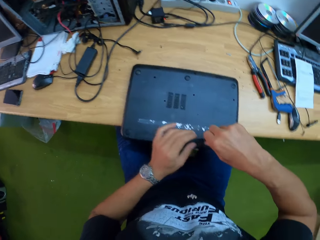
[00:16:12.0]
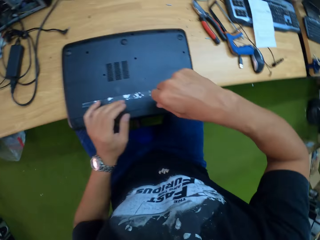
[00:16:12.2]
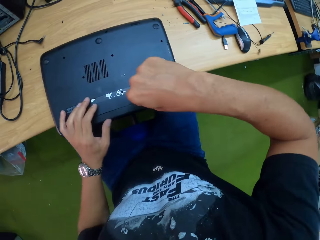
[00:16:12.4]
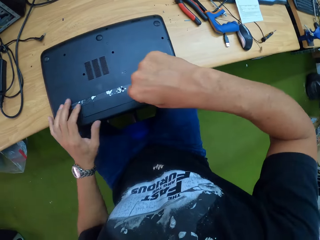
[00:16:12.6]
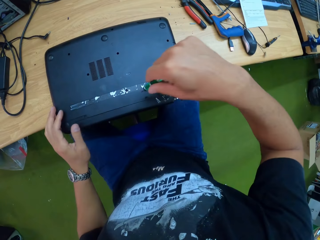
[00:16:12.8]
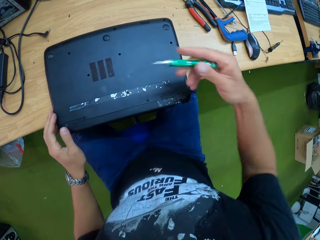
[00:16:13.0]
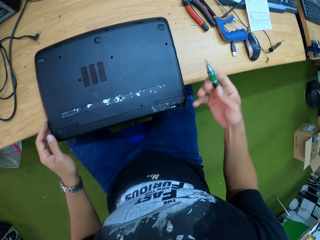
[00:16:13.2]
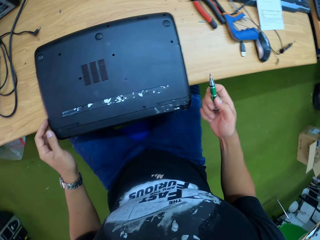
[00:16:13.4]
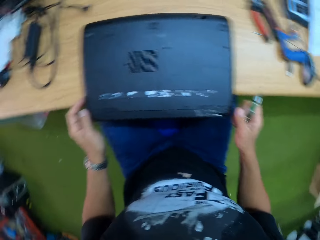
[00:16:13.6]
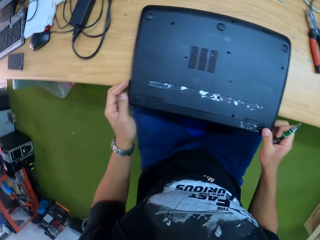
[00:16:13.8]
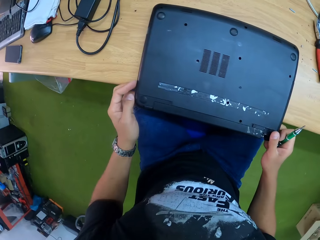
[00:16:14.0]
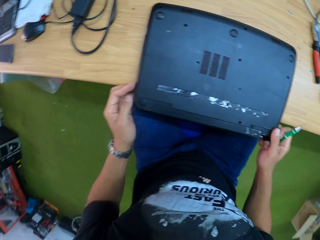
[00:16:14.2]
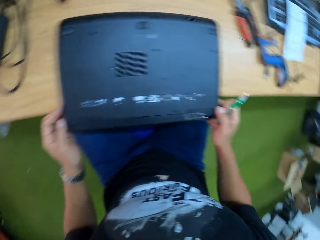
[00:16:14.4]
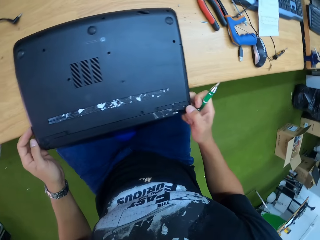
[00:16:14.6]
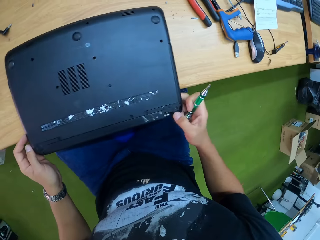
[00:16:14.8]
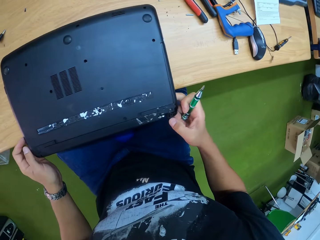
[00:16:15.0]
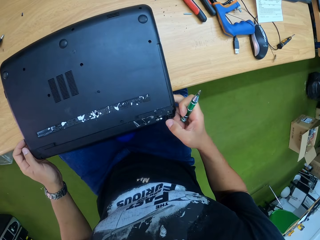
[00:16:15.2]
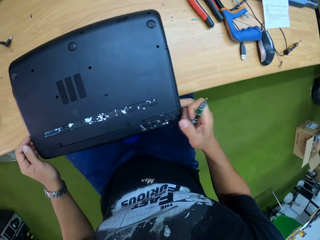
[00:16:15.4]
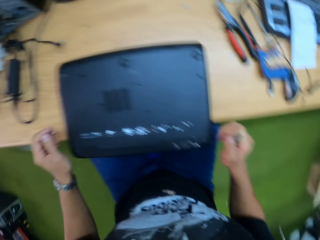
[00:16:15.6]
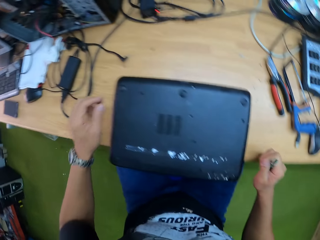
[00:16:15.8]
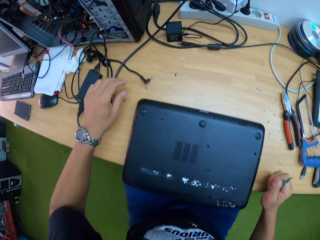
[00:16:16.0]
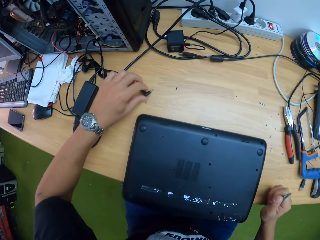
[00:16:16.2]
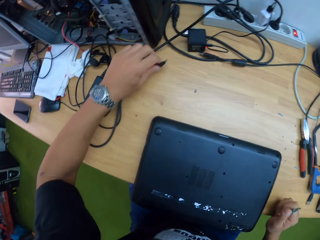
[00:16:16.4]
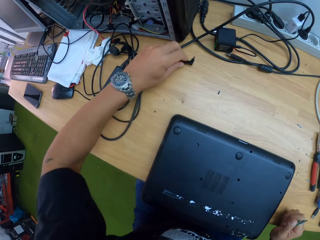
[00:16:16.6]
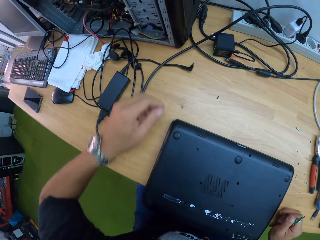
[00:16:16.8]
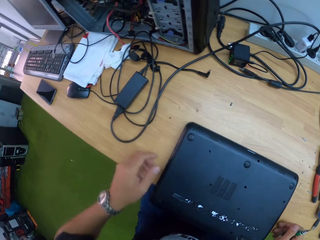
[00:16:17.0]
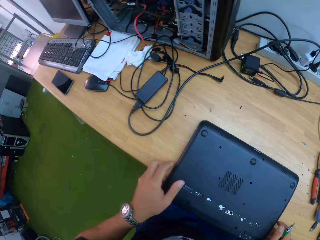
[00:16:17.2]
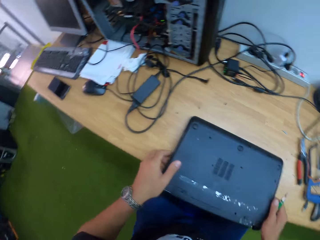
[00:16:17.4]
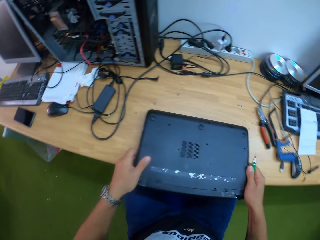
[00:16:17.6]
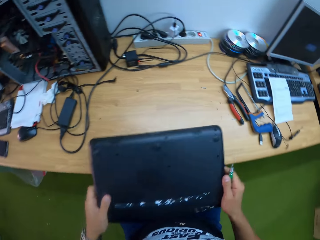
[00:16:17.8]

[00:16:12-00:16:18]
The camera wearer stares at the laptop. He moves a wire on the table with his left hand. He lifts the laptop.

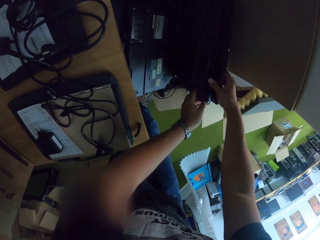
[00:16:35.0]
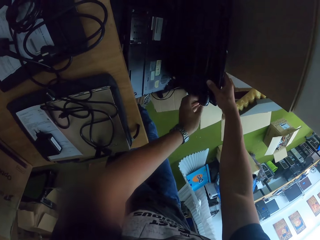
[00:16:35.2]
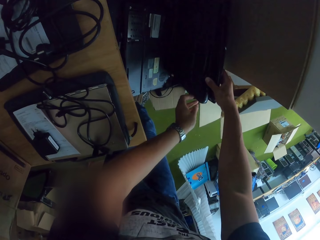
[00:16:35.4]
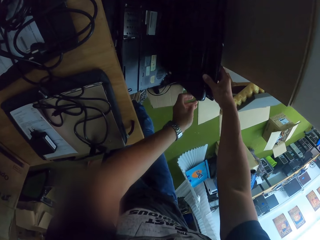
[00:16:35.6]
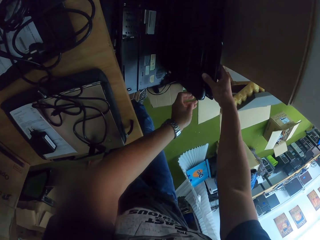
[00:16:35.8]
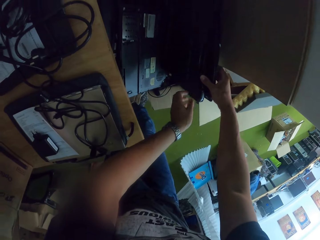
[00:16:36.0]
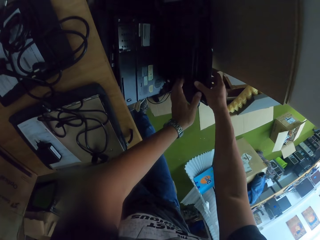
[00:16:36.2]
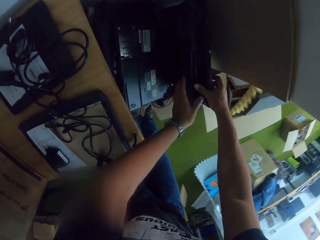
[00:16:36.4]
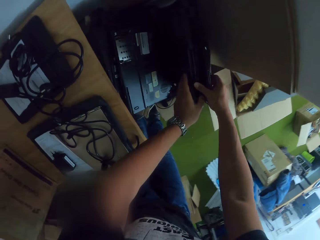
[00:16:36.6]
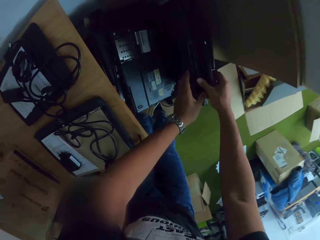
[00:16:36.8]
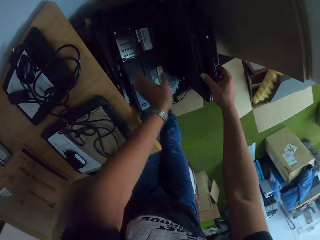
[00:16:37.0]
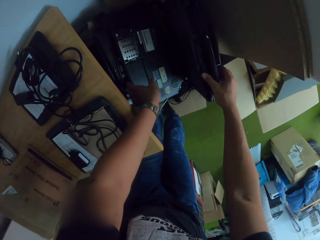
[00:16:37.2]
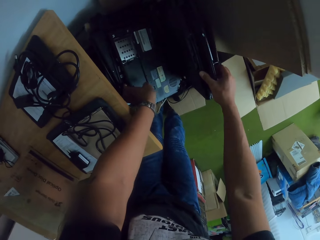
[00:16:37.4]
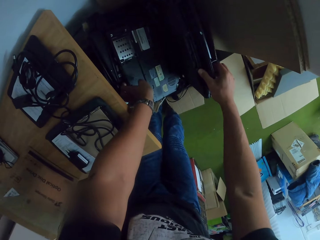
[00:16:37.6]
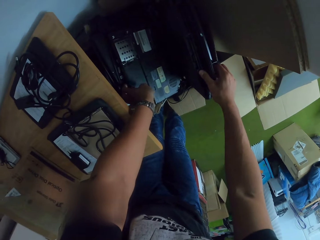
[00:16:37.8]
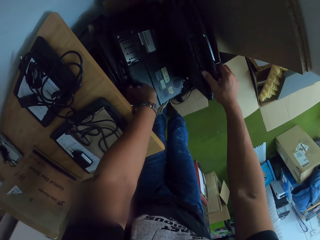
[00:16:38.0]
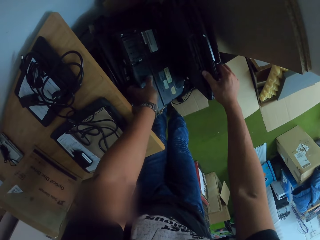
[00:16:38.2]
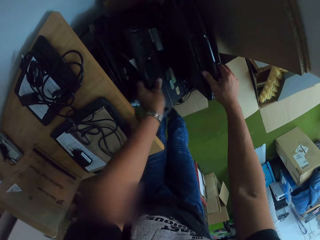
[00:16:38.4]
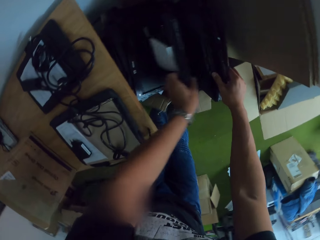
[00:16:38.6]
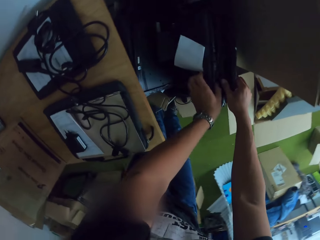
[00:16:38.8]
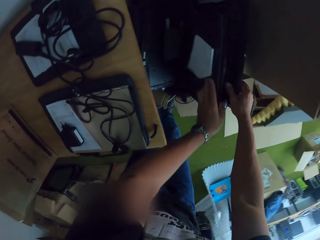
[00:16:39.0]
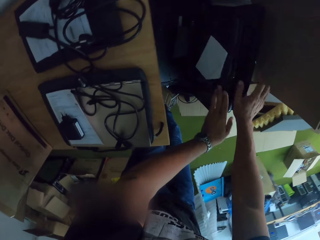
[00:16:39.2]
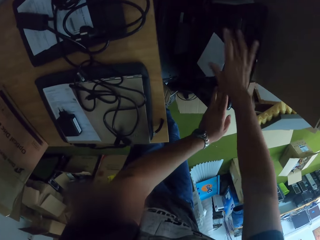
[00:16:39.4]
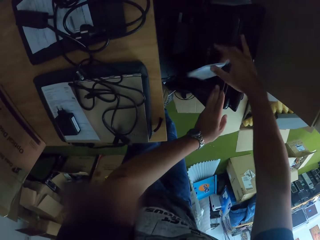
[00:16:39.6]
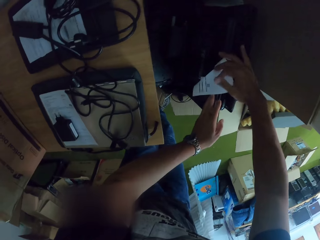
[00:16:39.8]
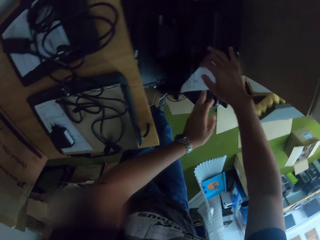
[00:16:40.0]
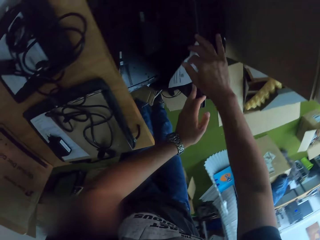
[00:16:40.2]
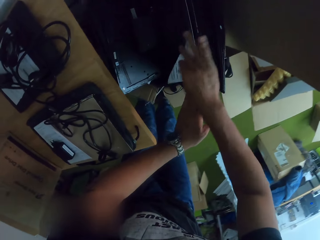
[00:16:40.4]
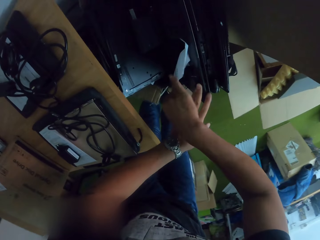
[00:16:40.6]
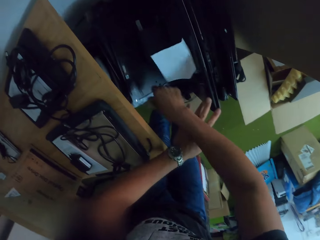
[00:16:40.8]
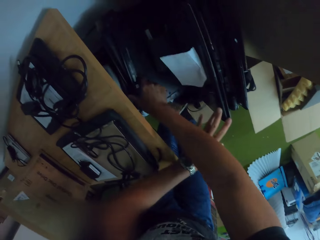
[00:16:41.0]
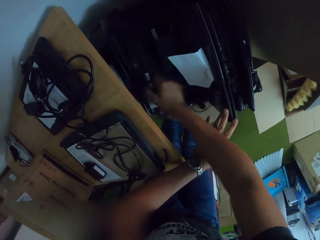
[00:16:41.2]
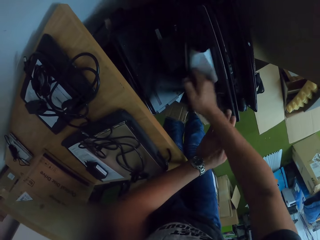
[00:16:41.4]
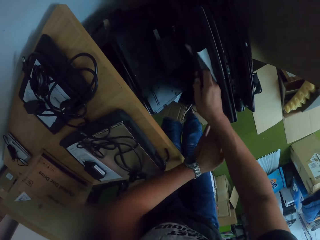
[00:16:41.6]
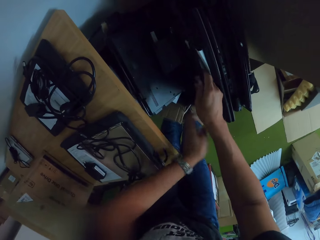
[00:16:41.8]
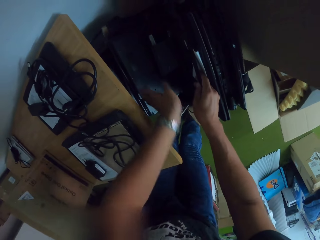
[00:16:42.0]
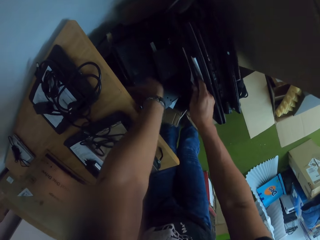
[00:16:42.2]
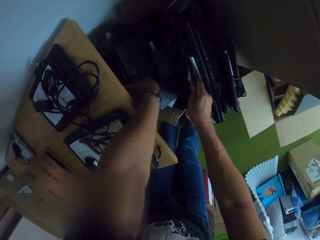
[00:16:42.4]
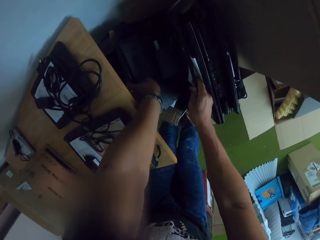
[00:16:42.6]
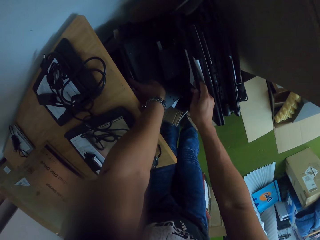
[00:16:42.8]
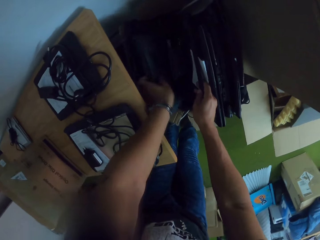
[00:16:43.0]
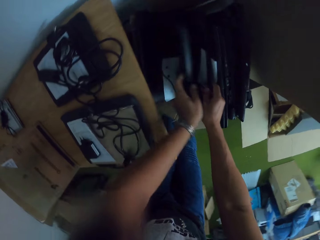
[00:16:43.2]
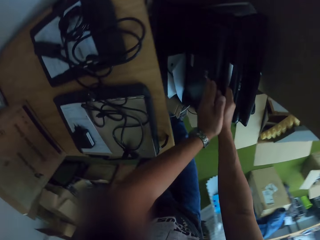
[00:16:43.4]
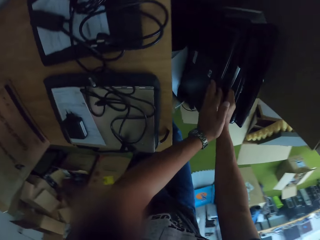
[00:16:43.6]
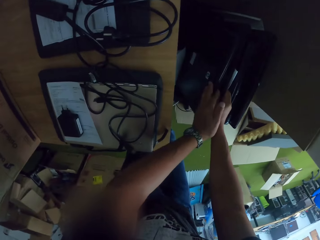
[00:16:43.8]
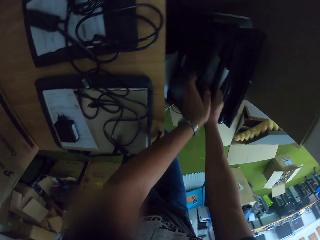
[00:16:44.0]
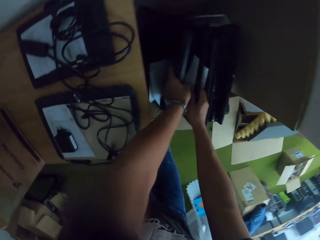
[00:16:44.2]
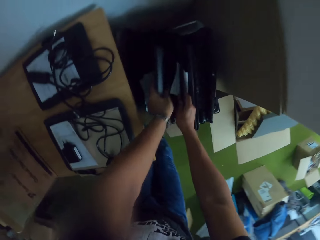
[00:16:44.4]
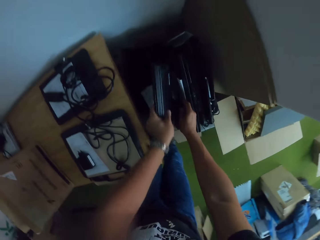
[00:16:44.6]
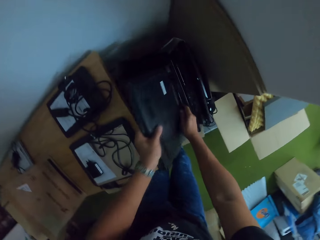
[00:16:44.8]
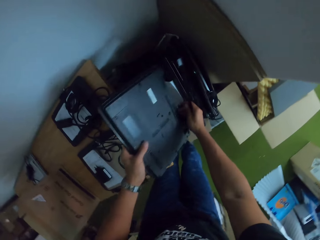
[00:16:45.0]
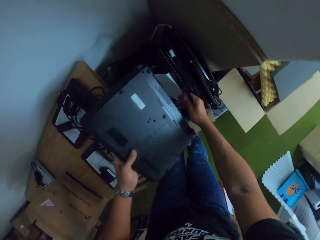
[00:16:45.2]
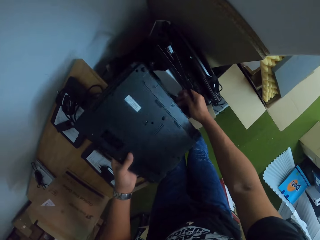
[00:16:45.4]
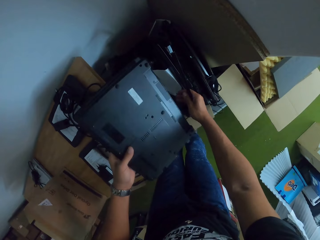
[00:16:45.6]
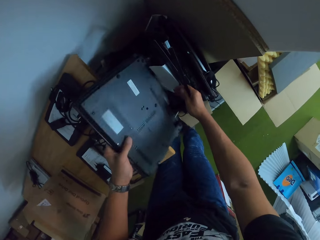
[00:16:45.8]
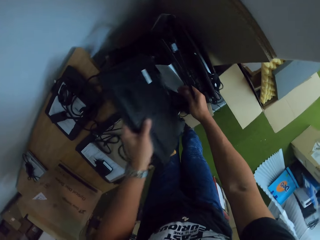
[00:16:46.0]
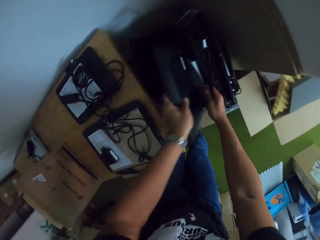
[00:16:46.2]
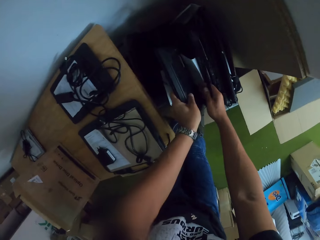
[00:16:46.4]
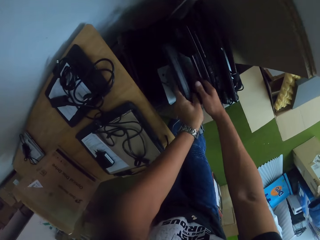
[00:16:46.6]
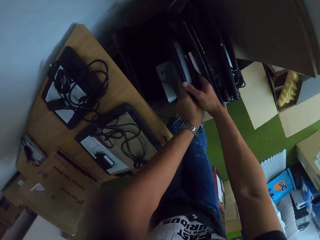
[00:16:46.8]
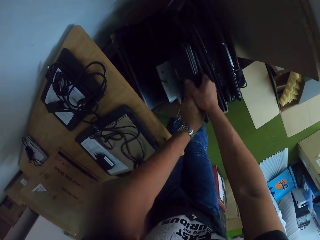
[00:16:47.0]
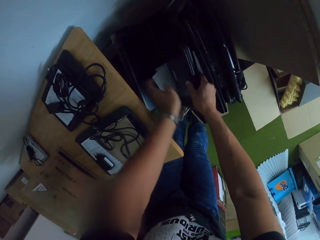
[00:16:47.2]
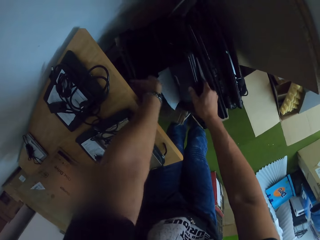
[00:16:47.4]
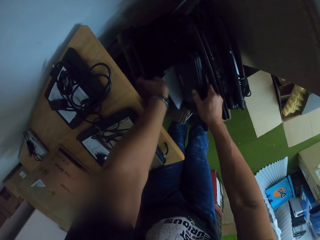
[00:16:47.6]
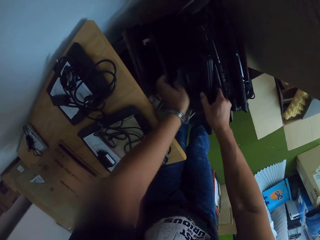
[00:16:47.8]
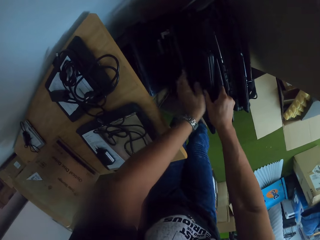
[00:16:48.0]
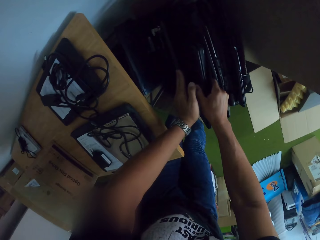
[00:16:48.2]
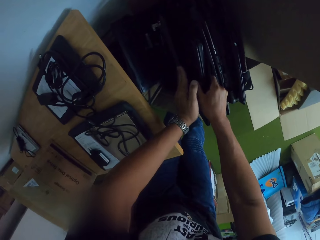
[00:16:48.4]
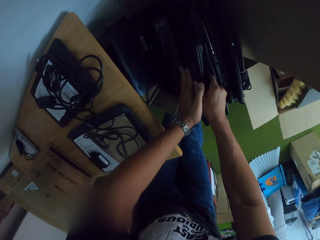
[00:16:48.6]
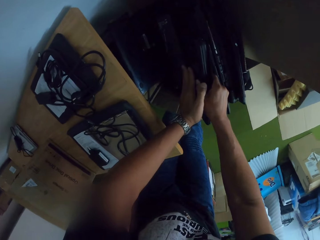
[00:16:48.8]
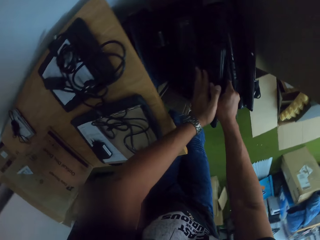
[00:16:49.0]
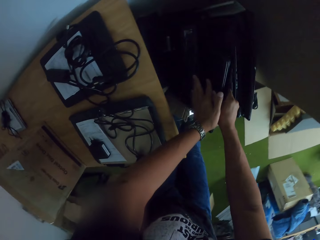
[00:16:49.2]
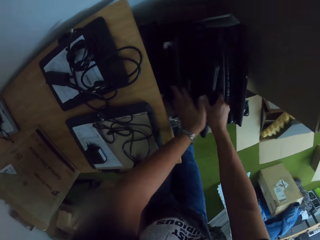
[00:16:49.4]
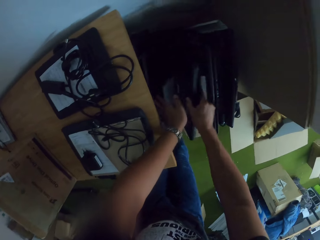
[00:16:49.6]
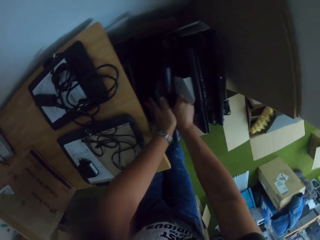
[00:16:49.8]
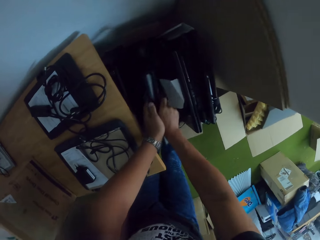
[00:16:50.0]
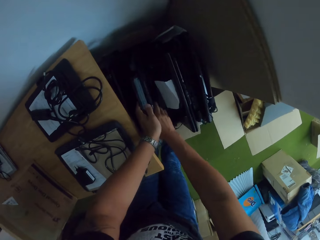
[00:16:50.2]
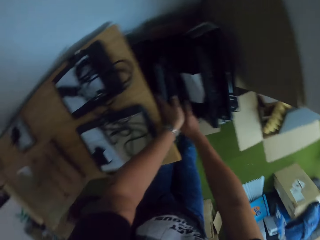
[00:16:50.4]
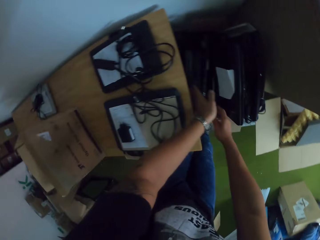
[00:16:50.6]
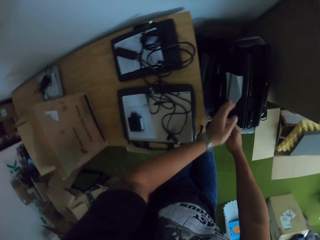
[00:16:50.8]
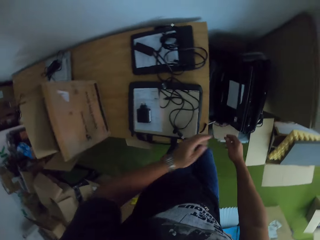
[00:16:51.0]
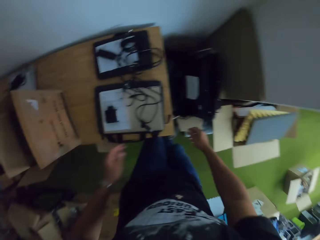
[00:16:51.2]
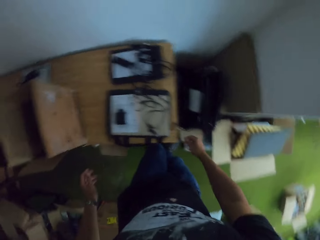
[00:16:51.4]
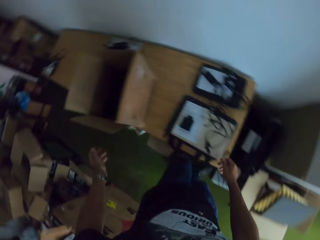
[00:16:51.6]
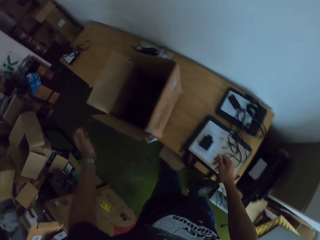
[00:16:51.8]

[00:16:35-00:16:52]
The camera wearer touches the laptop with his left hand. He raises a laptop with his left hand. He holds the laptop with his right hand. He touches a paper attached to the laptop with his left hand. He raises the laptop with his right hand. He raises the laptop with his left hand. He brings out the laptop with his left hand. He checks the laptop. He puts back the laptop with his left hand. He holds the laptop with his right hand. He goes through the laptops. He raises a laptop with his left hand. He holds the laptop with his right hand. He removes his hands from the laptop.
